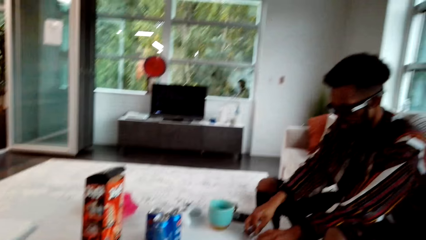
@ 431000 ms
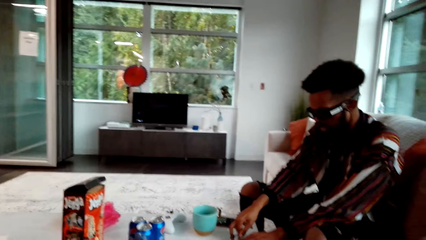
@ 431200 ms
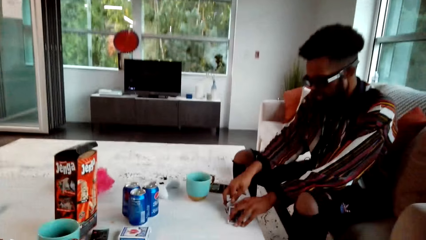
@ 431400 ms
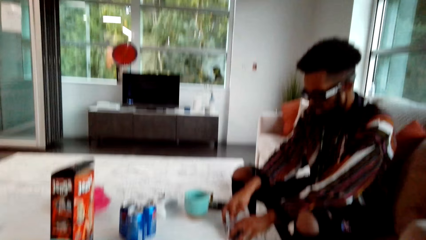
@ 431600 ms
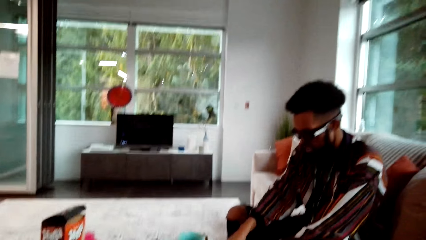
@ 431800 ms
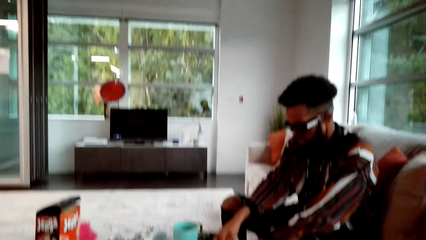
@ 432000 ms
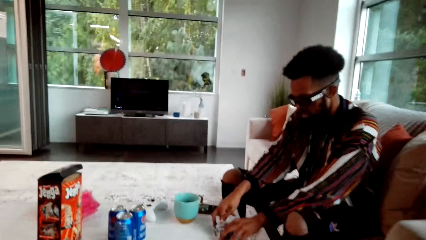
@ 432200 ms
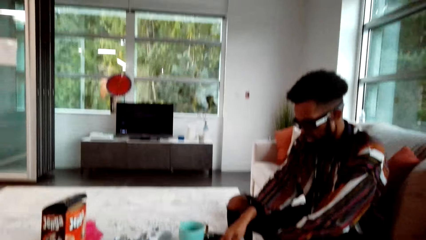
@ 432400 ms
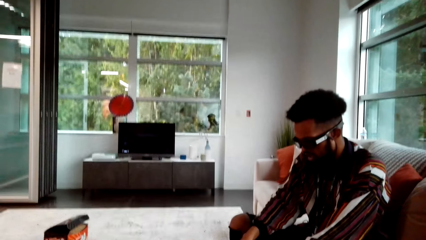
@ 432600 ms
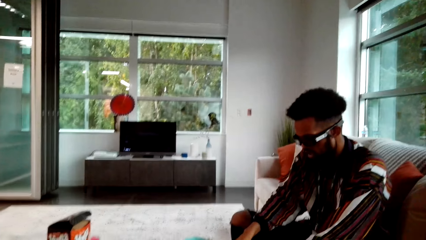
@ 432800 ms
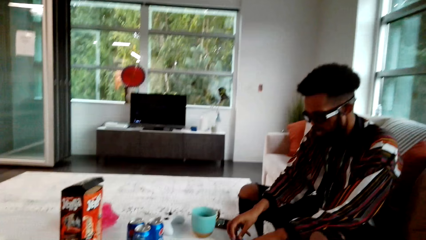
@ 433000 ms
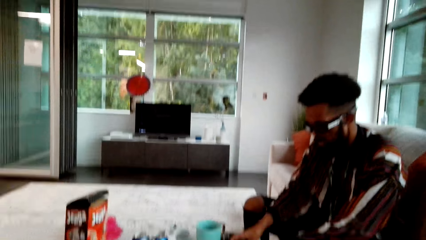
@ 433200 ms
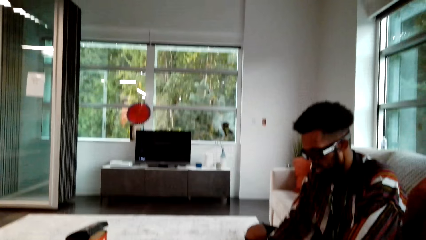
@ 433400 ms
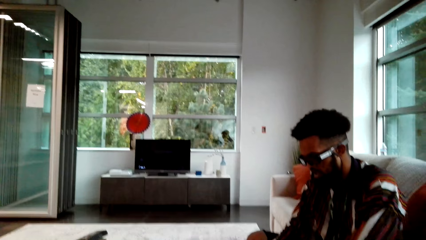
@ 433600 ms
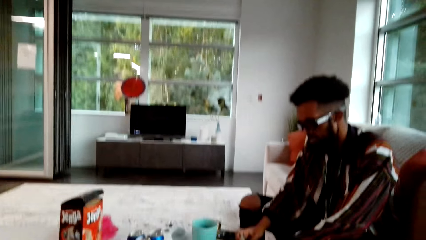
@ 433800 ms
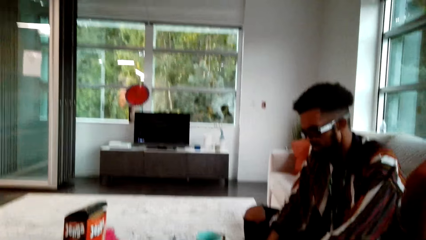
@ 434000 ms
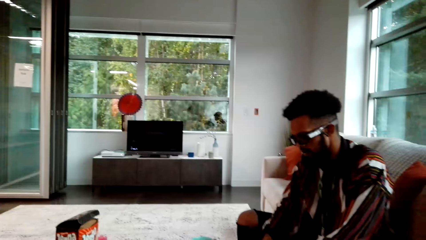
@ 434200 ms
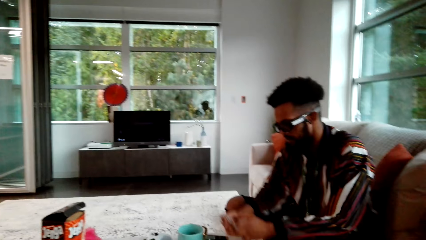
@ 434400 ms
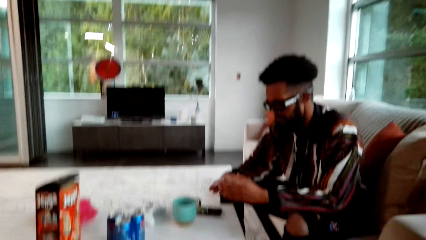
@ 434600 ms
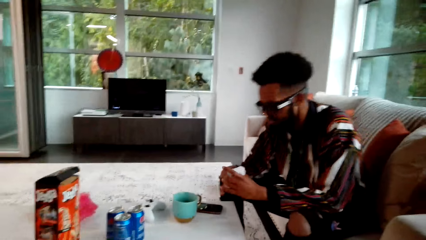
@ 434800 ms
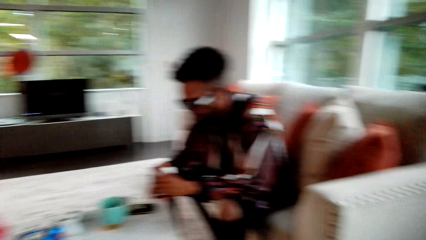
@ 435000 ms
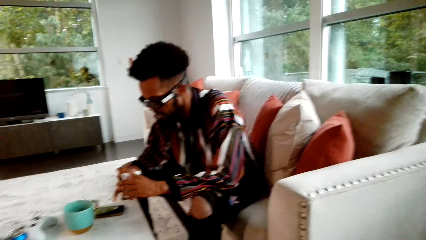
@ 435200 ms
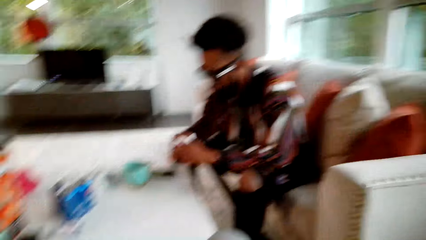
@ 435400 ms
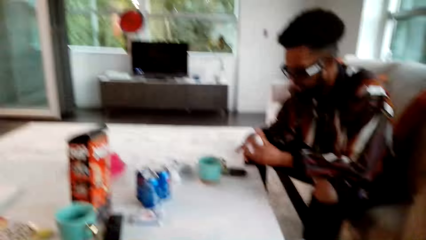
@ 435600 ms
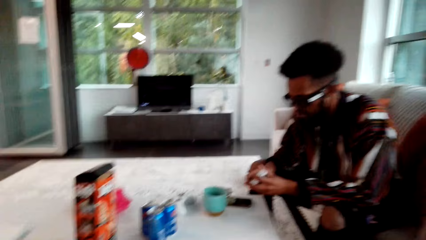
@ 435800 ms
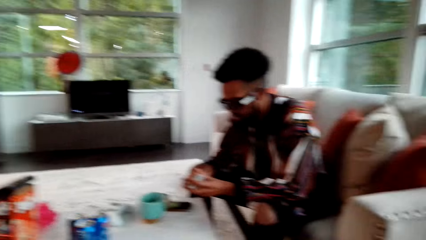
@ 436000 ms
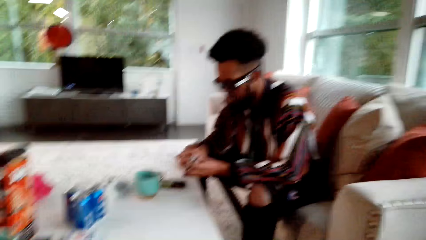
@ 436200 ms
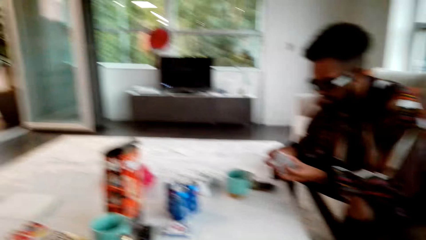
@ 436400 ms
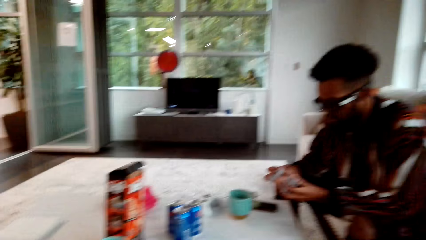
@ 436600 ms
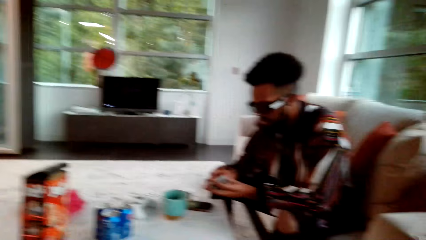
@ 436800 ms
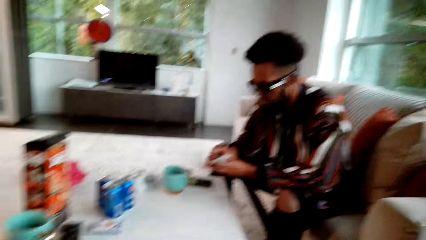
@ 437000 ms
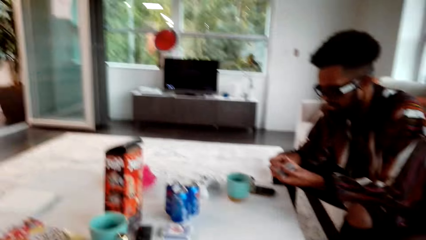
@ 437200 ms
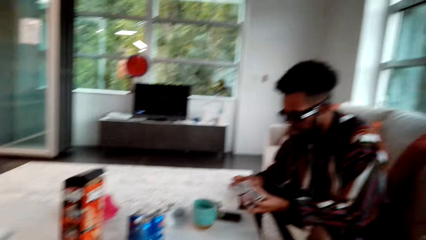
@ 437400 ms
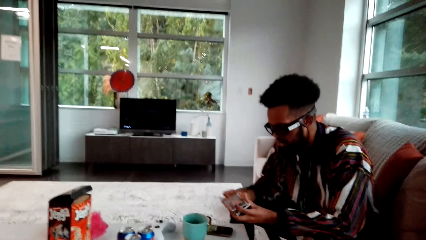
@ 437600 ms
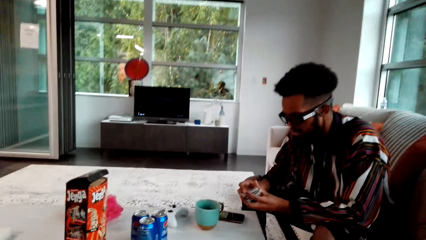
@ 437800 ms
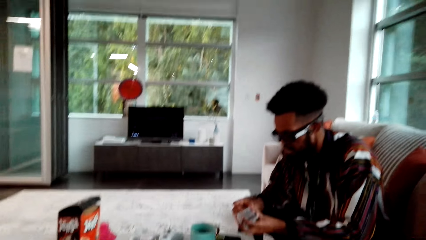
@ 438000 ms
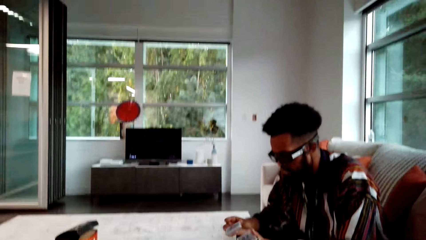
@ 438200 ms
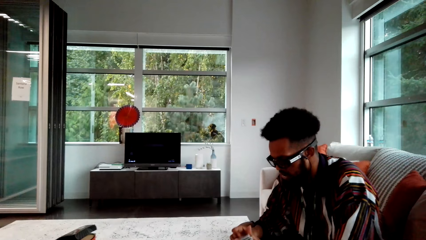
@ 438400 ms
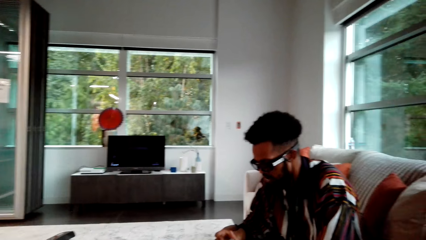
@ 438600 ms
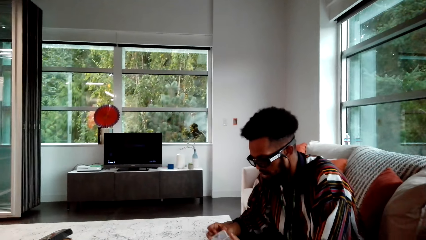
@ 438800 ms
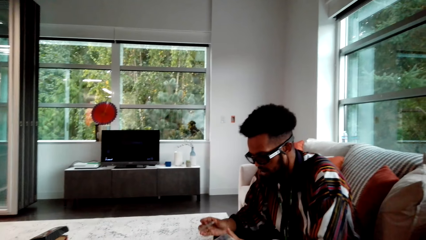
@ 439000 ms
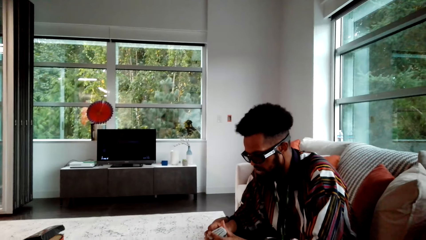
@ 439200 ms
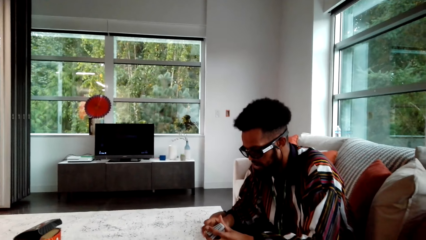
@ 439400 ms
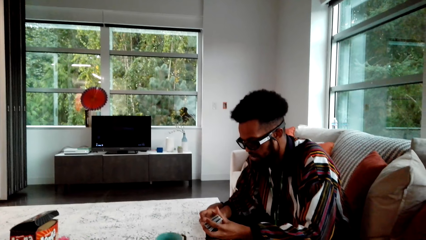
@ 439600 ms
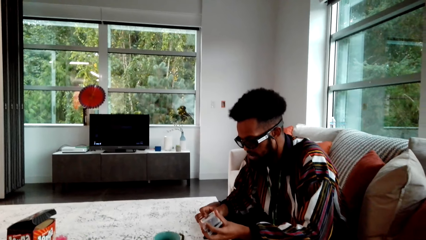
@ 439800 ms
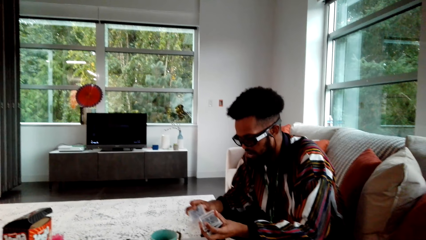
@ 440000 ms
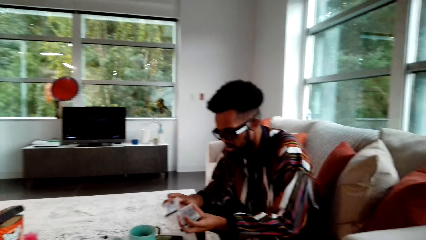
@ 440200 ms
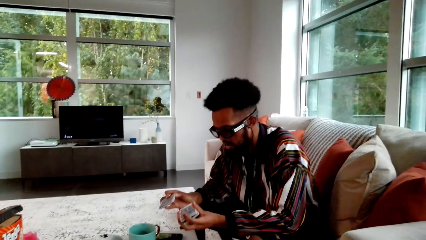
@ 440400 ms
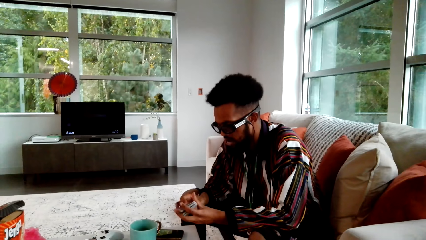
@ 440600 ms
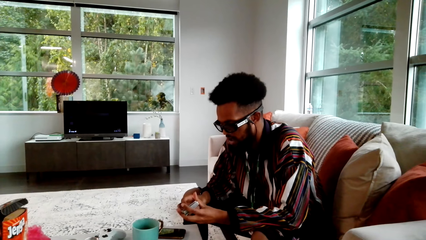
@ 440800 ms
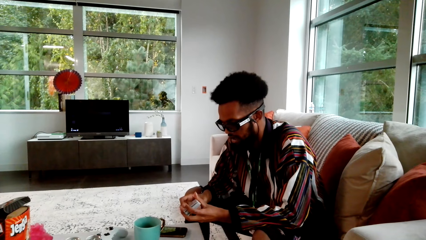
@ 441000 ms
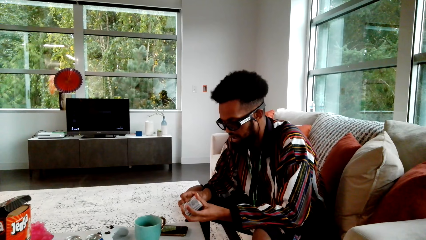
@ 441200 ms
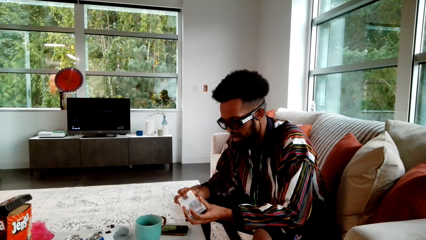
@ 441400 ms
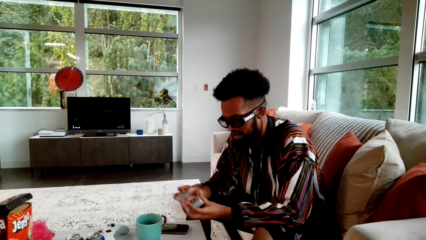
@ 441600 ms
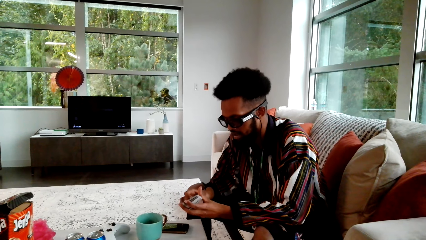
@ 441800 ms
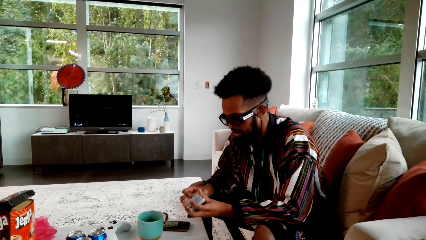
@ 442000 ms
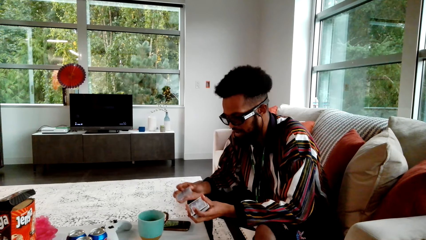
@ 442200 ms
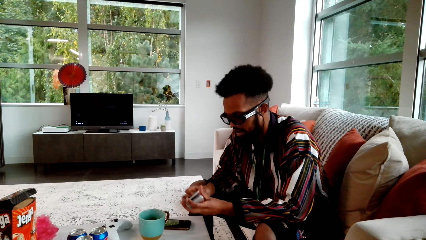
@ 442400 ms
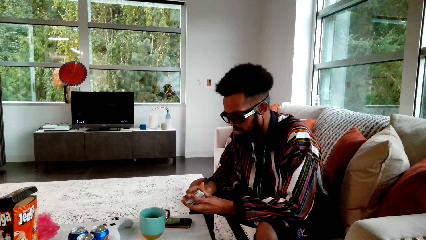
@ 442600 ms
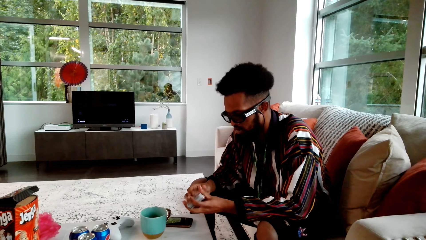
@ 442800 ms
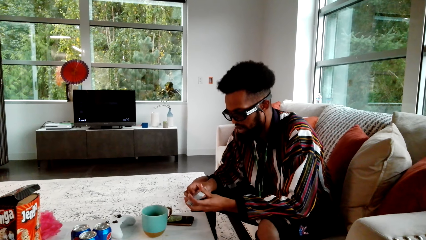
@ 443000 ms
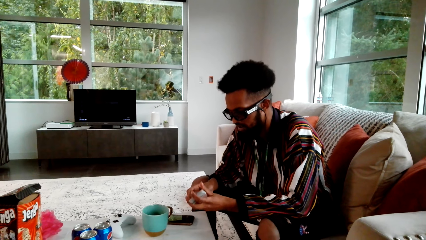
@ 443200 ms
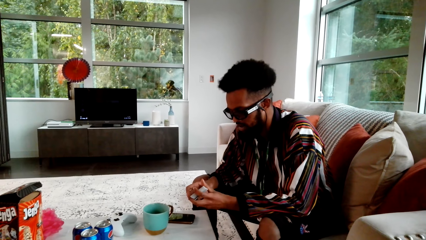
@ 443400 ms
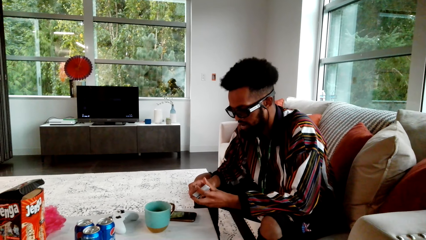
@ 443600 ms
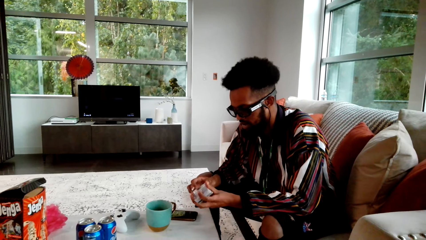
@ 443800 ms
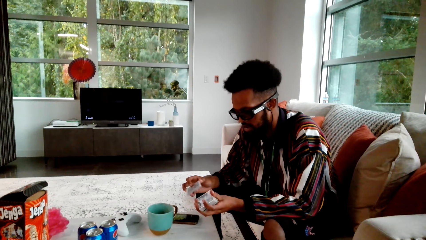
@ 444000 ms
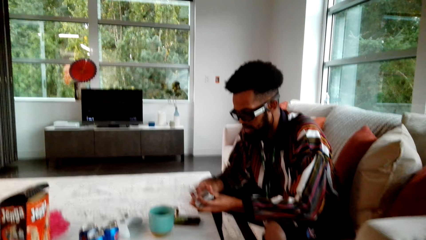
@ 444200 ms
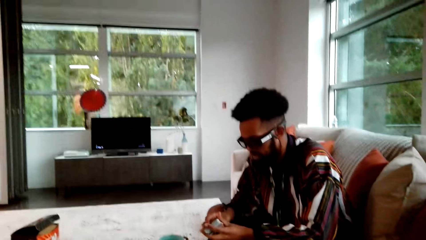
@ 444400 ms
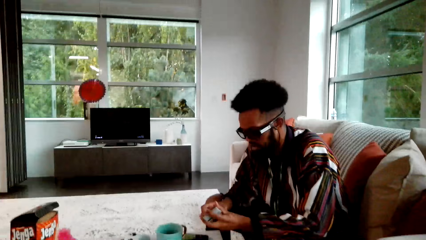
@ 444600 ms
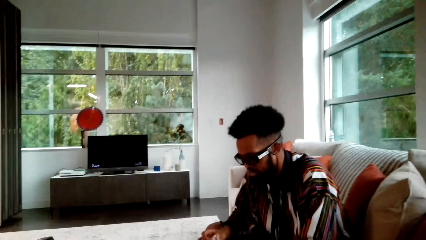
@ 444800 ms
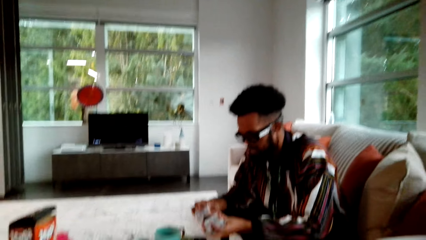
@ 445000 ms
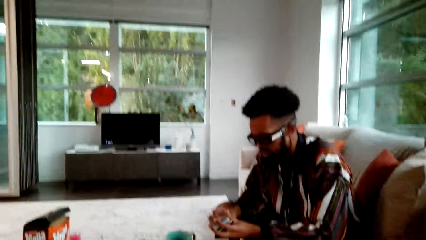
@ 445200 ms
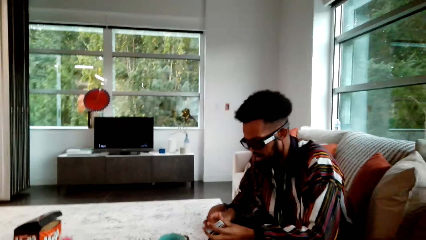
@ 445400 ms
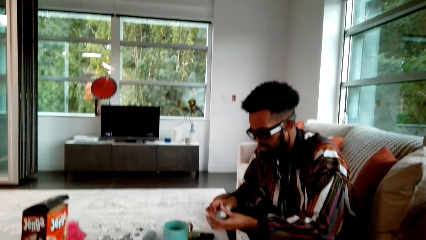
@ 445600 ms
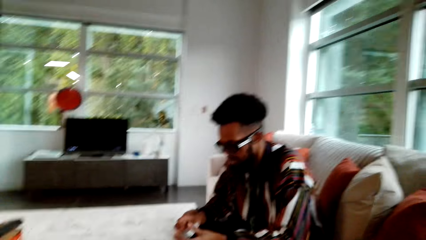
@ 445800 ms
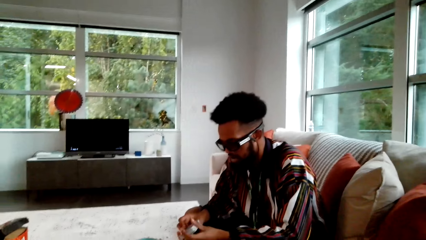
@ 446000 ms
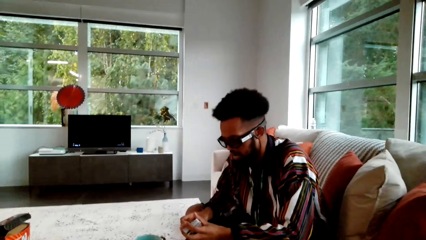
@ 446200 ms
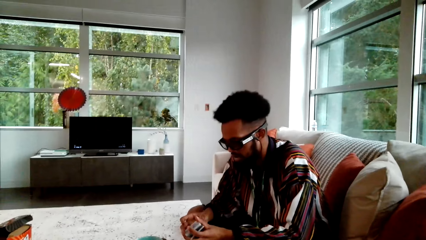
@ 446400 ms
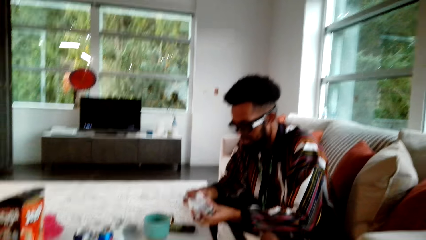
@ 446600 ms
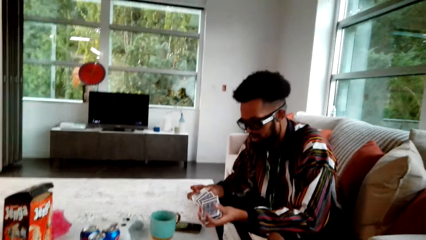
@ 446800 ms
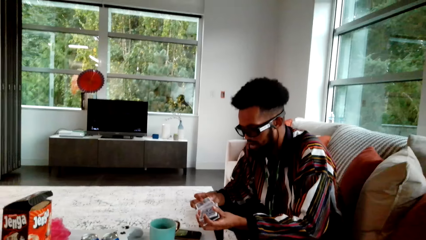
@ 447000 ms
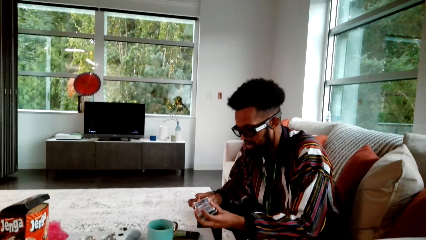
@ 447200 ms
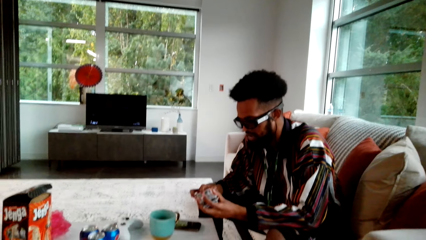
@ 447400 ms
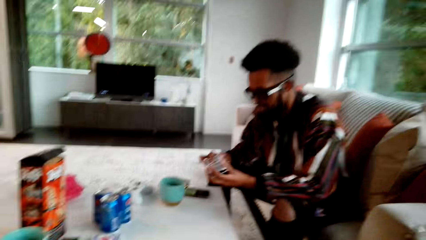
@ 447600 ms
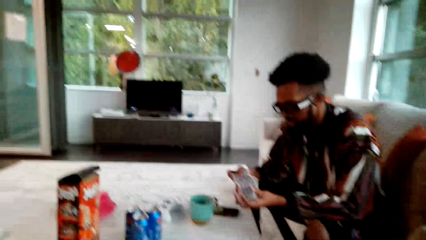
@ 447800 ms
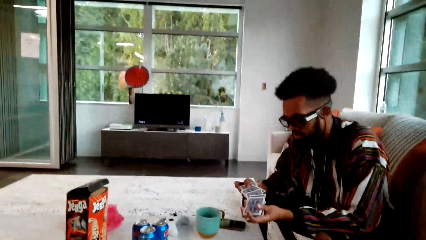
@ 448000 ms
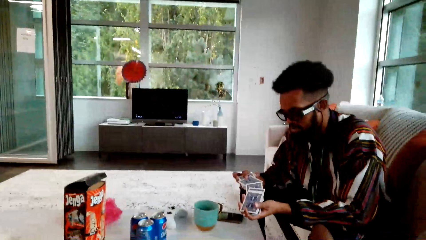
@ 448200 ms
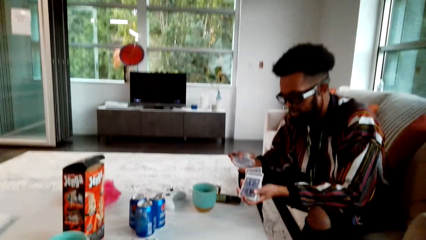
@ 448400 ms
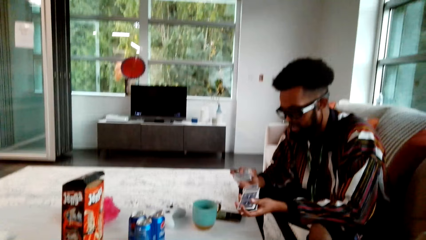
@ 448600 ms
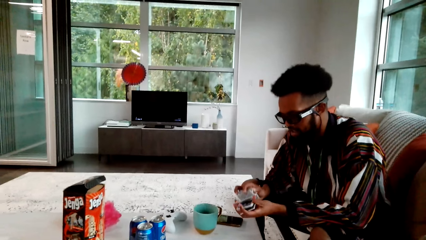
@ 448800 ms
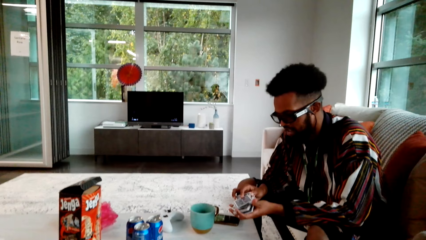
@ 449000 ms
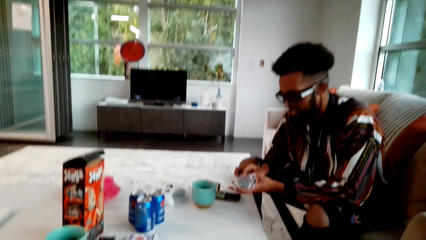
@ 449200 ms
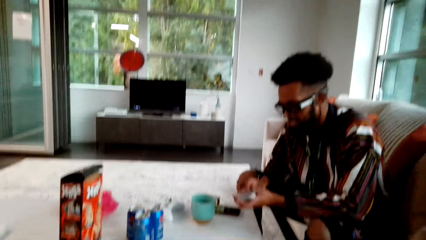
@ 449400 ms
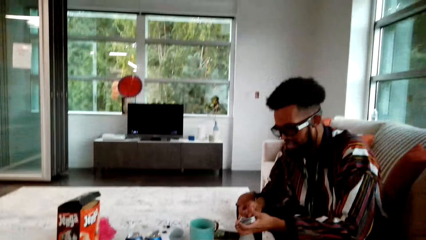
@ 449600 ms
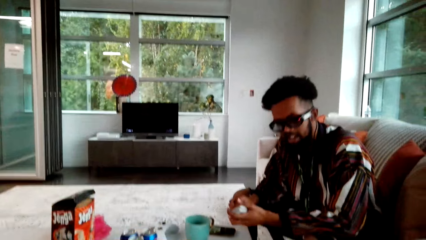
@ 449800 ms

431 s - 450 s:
The camera wearer looks around. A man mixes the playing cards. The man shuffles the cards. The man talks to the camera wearer.
